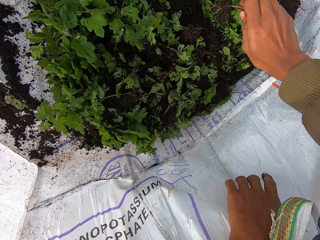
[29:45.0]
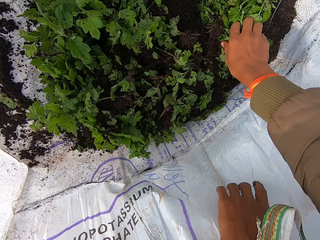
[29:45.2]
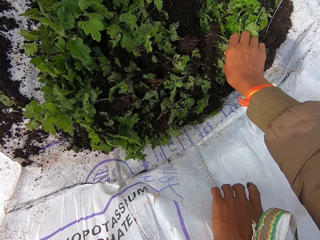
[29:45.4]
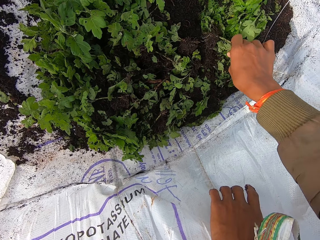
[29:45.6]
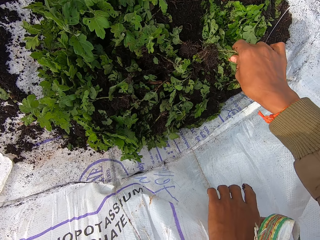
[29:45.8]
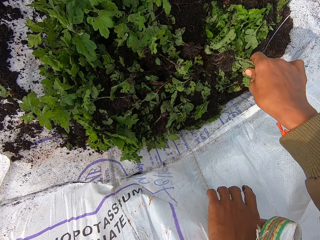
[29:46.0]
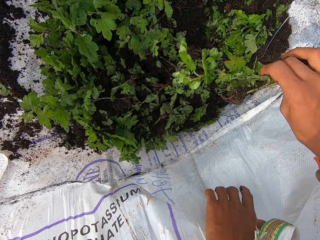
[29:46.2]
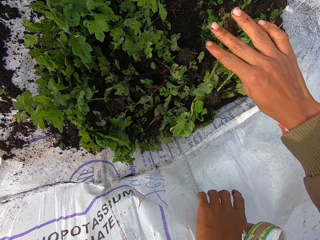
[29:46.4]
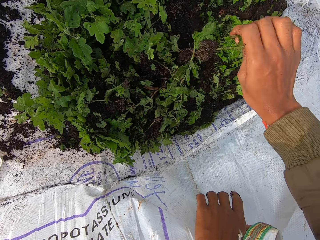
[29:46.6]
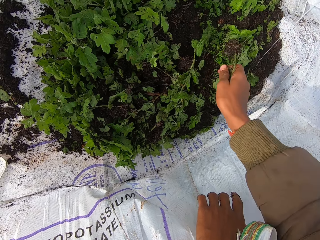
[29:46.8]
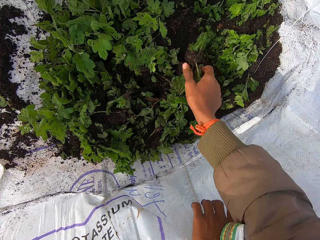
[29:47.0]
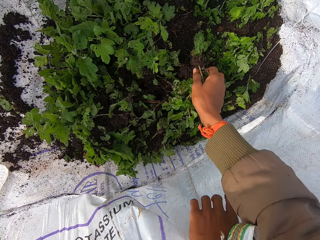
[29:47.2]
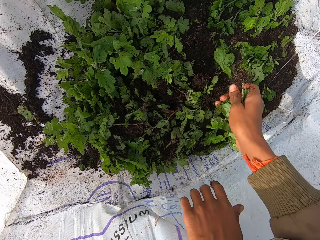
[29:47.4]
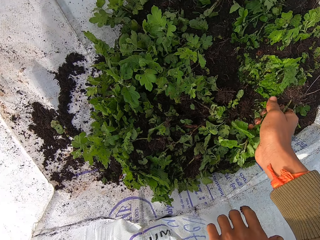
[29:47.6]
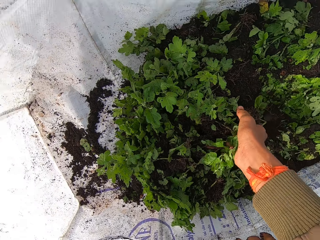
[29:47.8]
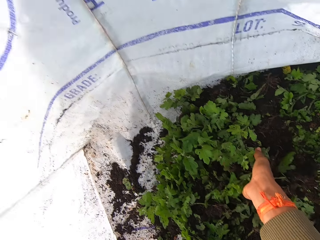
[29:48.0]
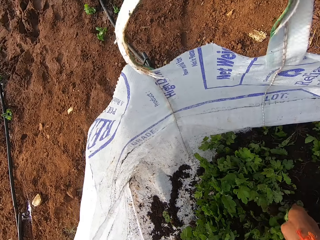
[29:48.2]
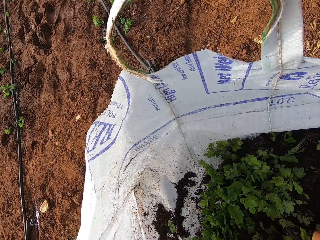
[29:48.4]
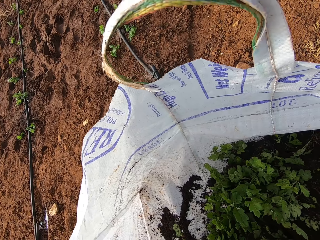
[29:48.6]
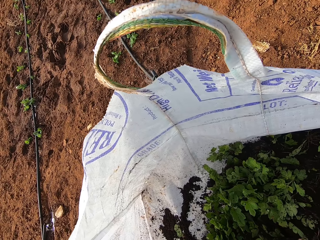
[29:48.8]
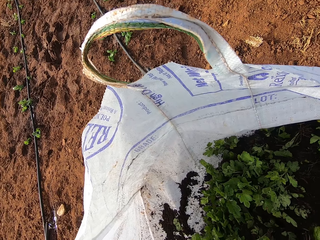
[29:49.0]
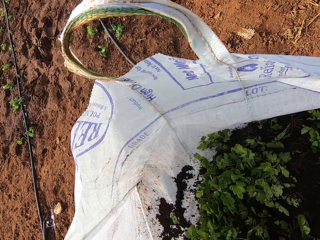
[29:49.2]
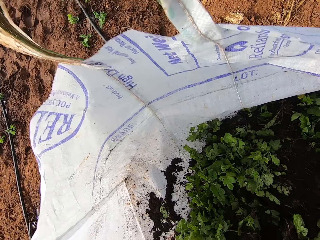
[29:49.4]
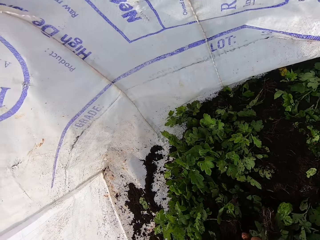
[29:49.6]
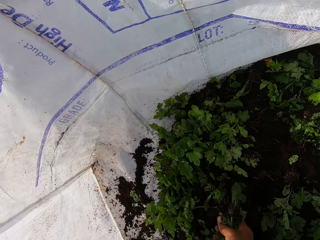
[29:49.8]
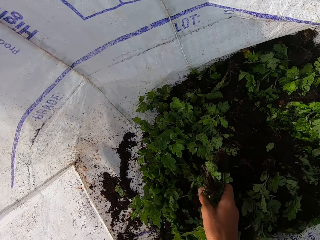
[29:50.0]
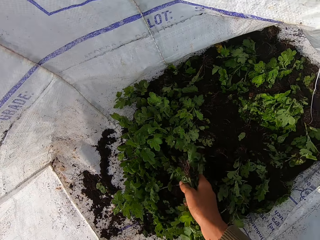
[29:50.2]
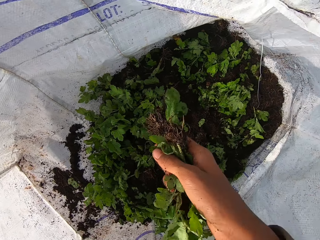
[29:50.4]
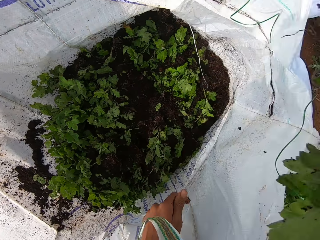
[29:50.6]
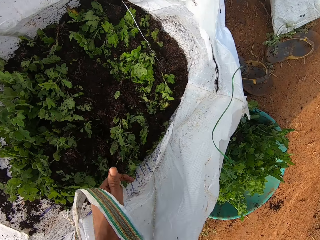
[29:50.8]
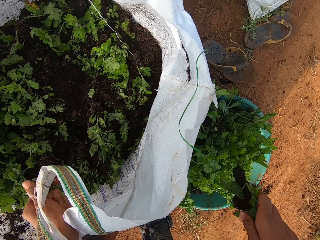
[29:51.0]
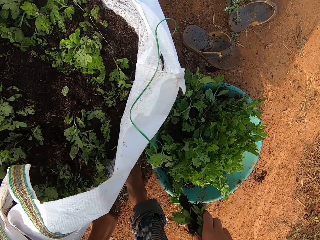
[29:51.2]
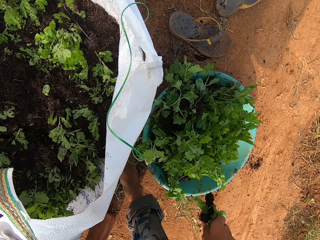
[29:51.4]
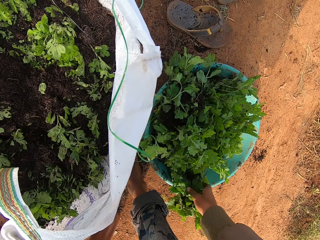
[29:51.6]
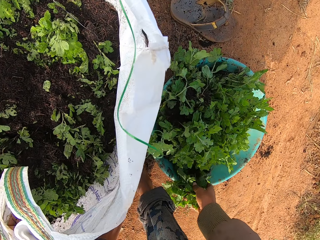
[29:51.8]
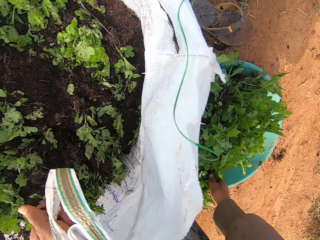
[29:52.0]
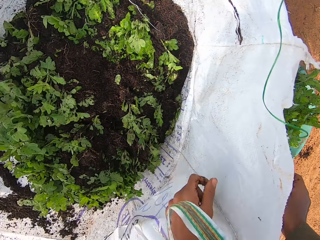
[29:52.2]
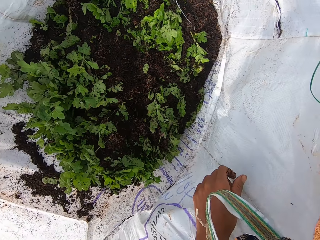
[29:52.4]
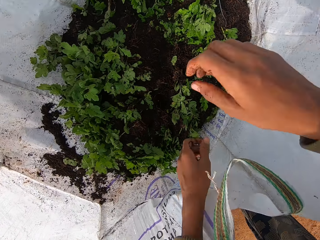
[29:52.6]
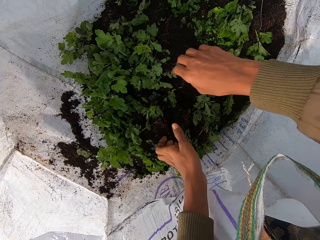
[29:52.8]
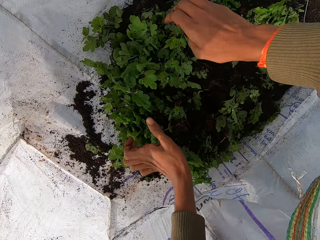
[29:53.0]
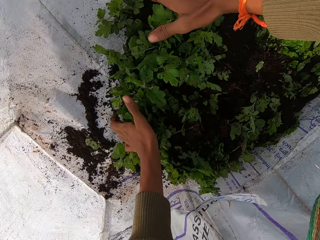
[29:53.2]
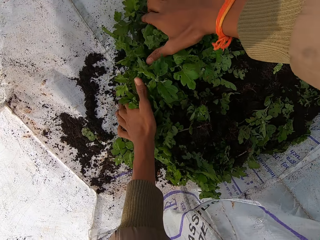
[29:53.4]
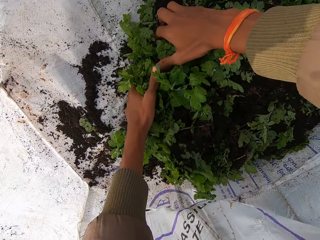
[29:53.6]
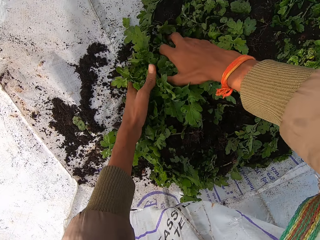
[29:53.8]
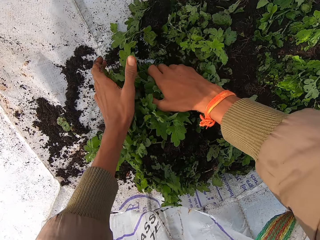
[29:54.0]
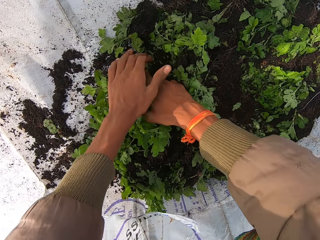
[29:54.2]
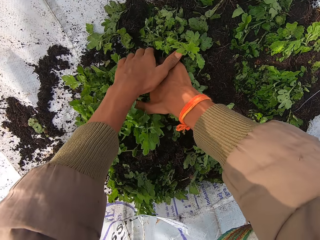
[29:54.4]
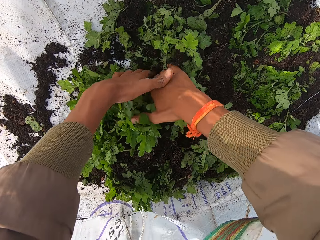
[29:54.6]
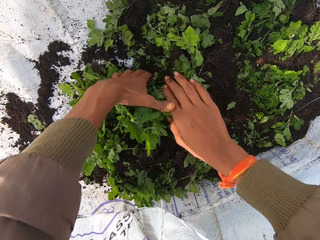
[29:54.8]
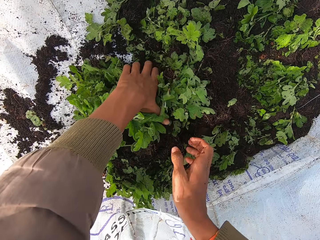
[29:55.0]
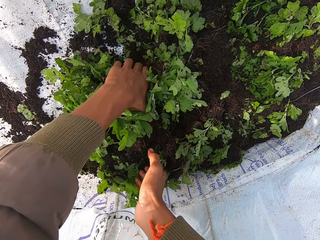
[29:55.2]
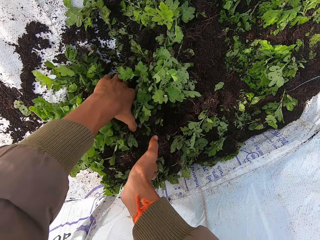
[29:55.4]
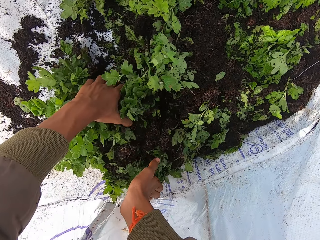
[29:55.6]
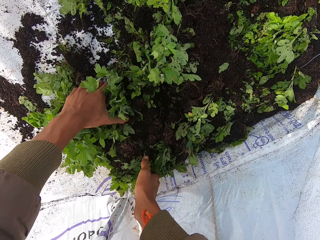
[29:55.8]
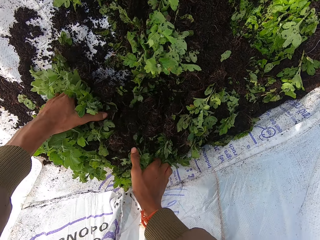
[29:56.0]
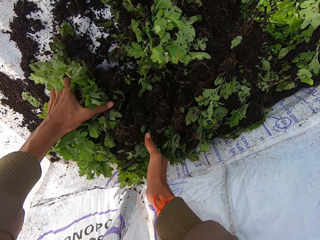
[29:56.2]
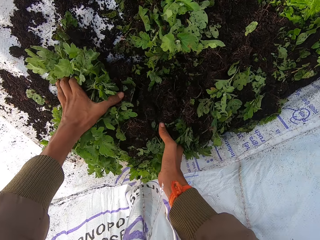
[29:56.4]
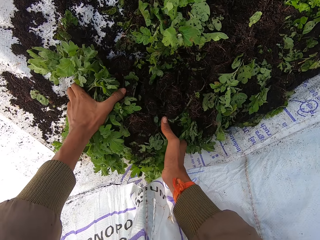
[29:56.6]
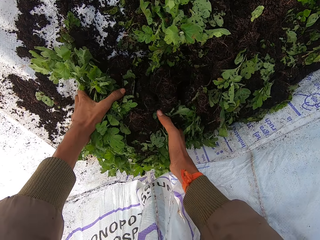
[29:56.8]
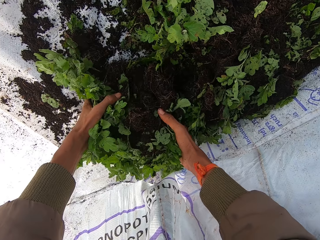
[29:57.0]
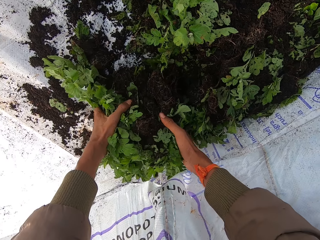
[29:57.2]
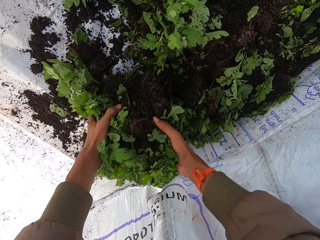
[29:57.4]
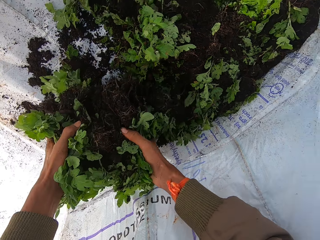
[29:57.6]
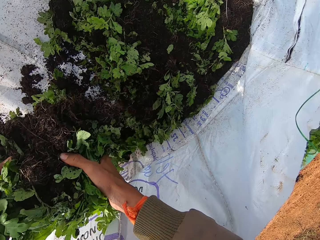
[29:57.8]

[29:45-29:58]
The camera wearer takes celery from the sack with his right hand. He drops the celery in the bowl with his right hand. He picks celery from the sack with both hands.

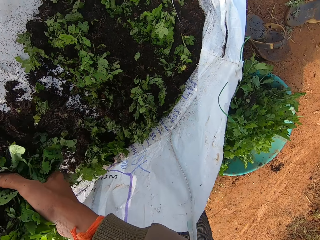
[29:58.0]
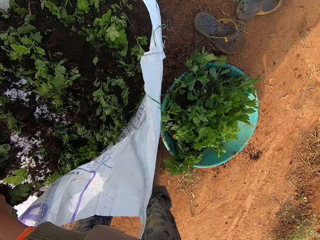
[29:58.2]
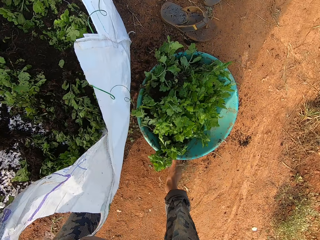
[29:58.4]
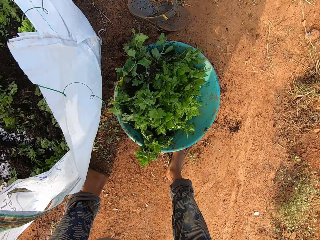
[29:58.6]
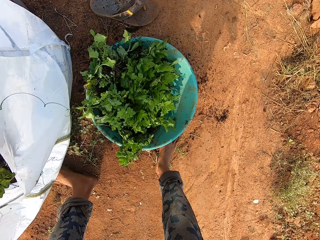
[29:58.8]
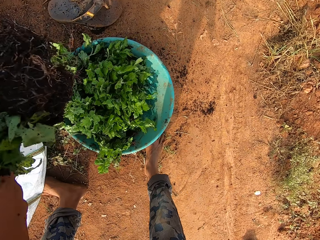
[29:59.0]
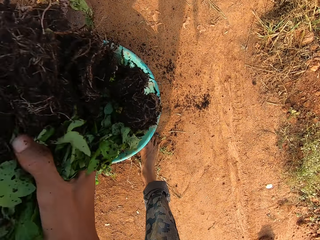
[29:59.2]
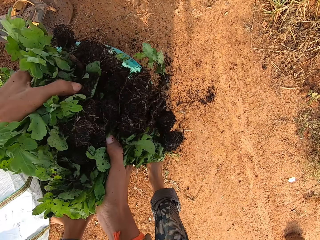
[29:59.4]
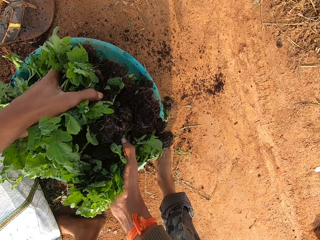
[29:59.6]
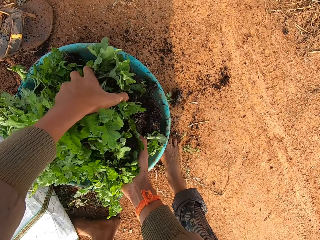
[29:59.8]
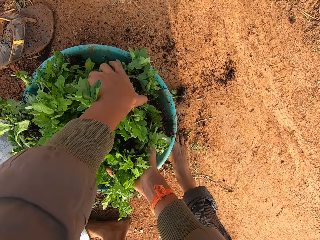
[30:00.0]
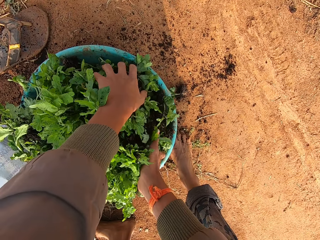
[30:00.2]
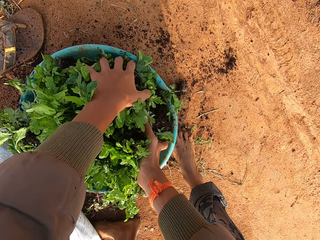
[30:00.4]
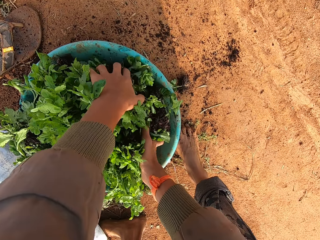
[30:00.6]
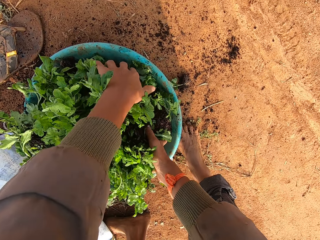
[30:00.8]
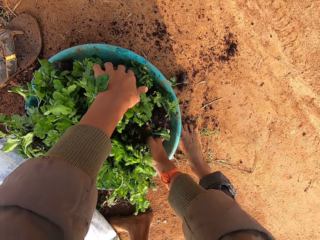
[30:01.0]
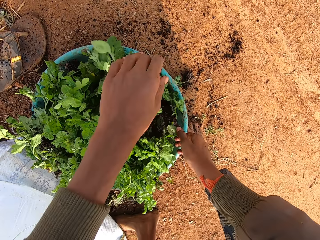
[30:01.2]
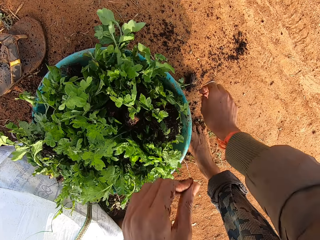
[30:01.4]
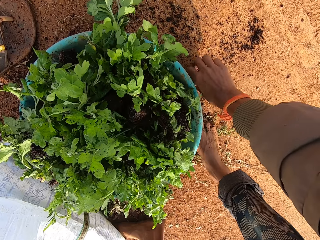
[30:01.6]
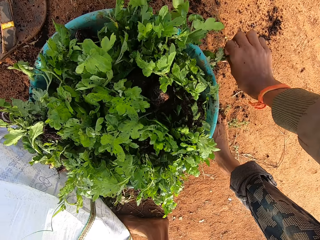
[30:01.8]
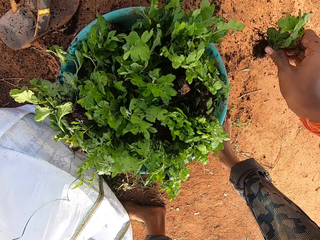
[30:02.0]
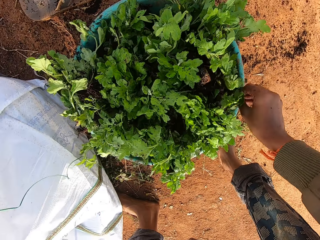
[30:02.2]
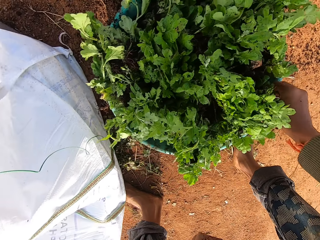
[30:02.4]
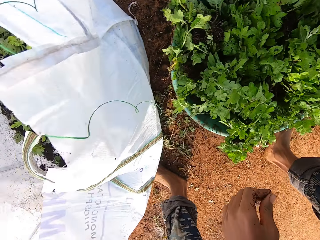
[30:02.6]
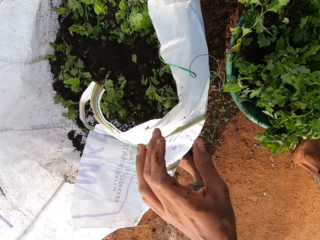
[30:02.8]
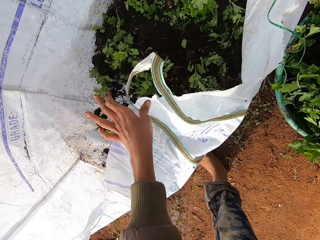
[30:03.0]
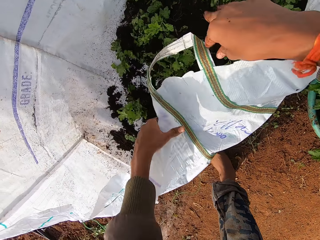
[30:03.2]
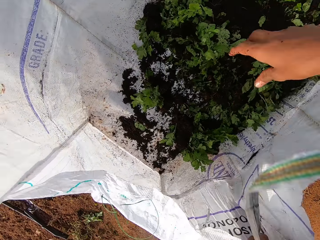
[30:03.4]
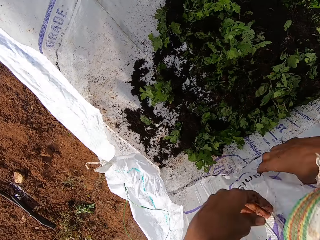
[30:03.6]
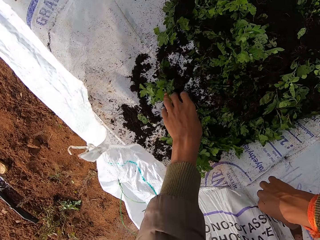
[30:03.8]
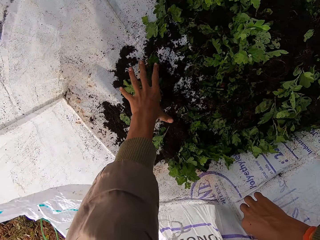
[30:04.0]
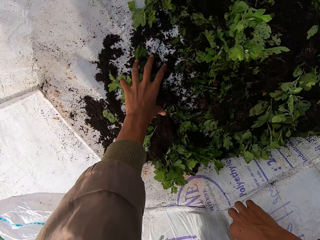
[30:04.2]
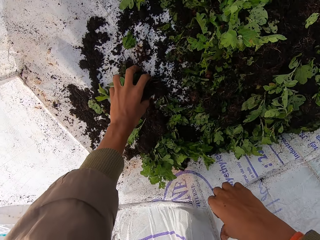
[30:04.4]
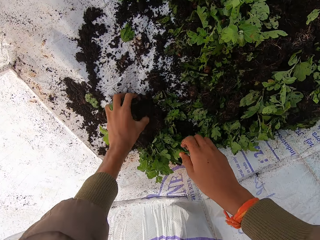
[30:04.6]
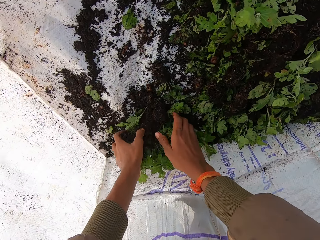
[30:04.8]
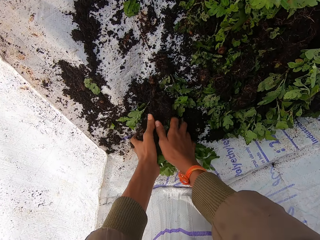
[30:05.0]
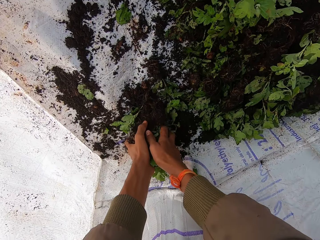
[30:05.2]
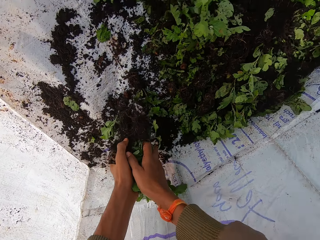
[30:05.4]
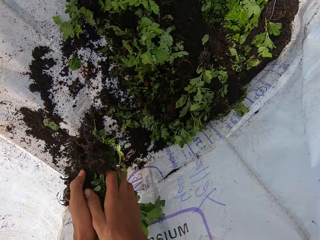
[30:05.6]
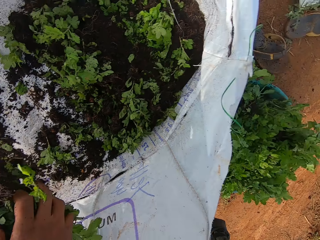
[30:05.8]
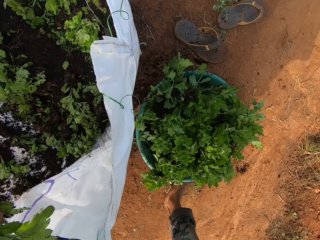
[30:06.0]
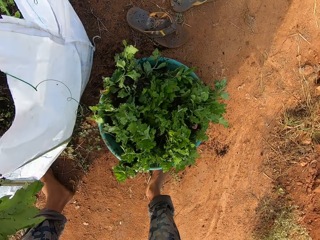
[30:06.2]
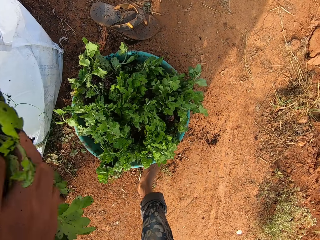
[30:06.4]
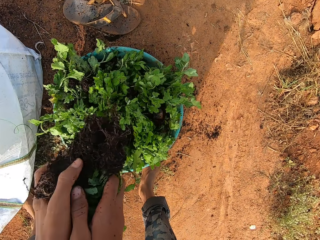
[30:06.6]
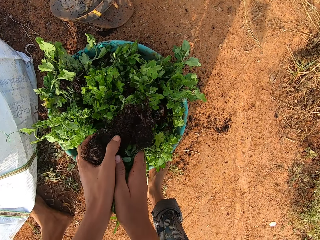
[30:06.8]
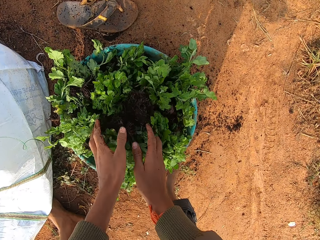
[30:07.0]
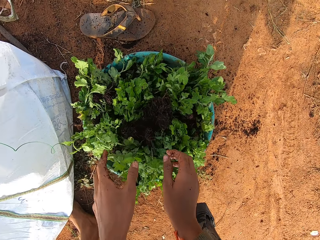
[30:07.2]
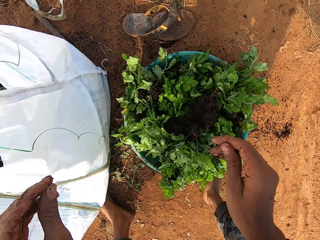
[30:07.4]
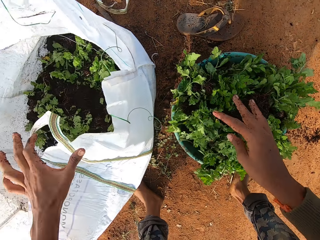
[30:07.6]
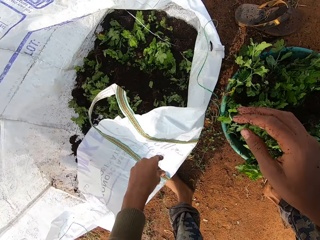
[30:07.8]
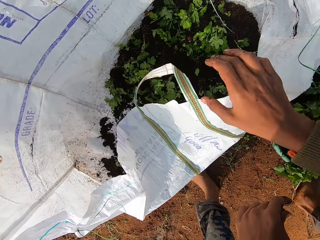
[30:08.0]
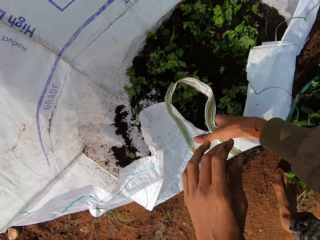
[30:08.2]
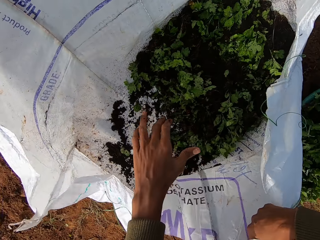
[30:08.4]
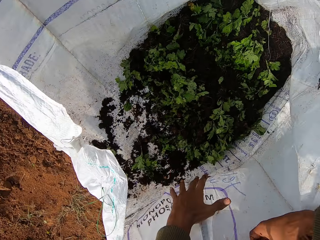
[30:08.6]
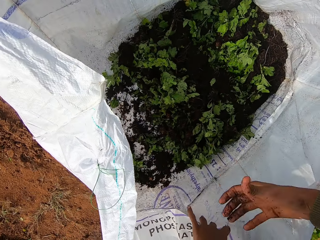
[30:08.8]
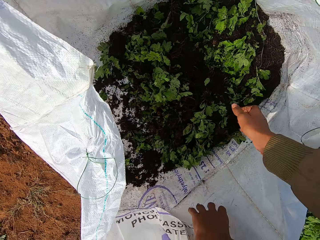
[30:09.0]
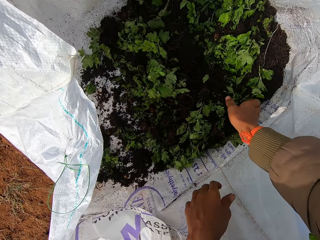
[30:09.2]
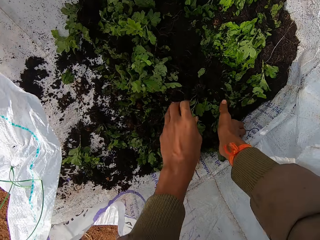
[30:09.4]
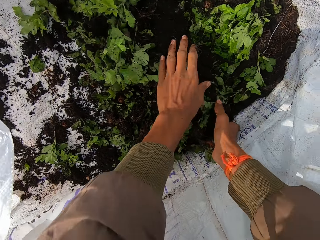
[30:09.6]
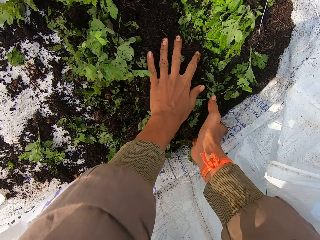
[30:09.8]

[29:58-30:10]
The camera wearer drops the celery in the bowl with both hands. He picks up the celery from the ground with his right hand. He drops the celery in the bowl with both hands. He takes the celery from the sack with both hands. He drops the celery in the bowl with both hands. He opens the sack with both hands.
